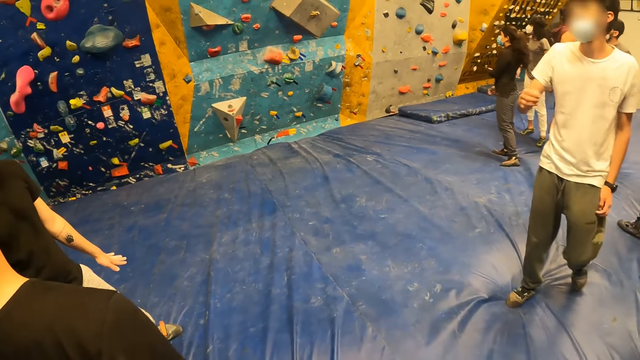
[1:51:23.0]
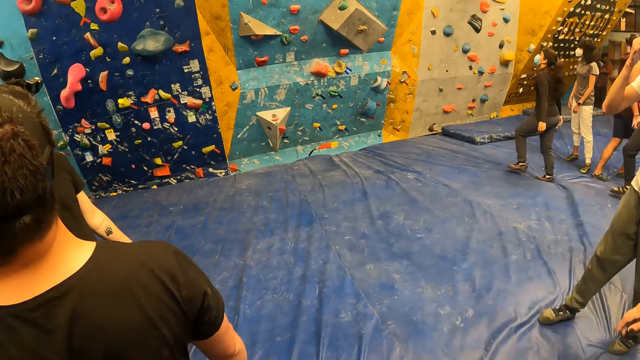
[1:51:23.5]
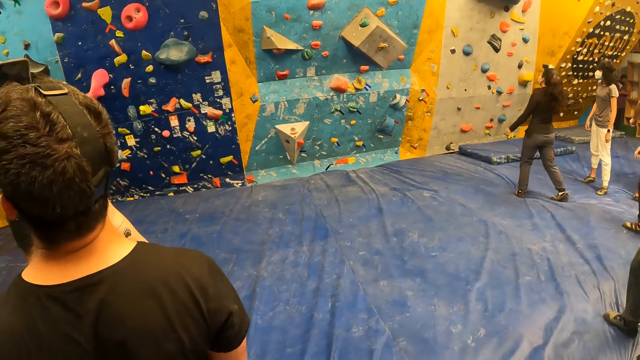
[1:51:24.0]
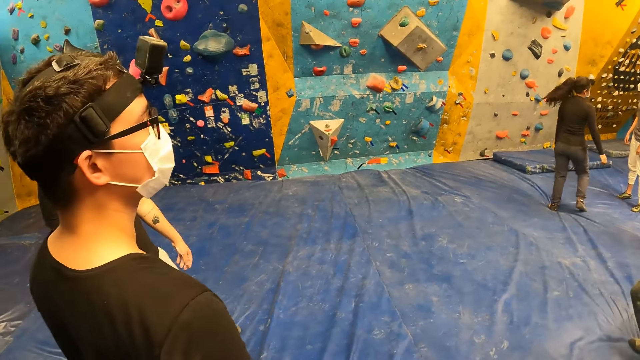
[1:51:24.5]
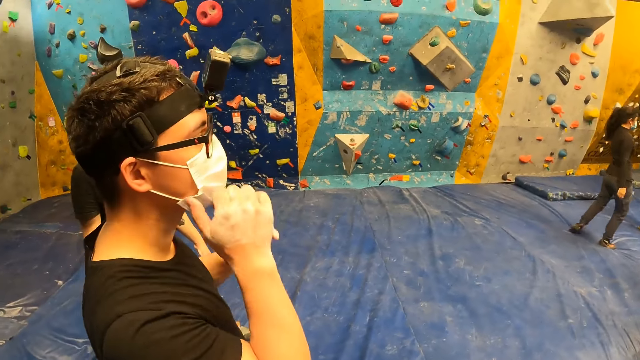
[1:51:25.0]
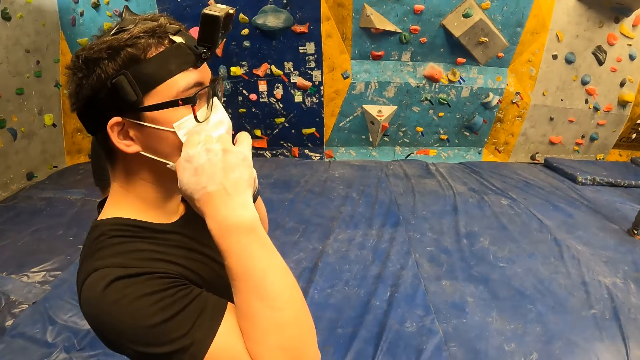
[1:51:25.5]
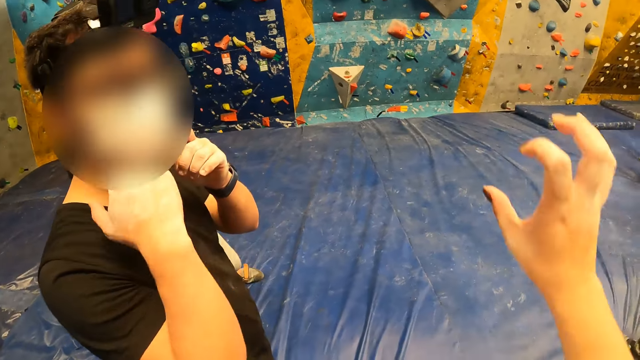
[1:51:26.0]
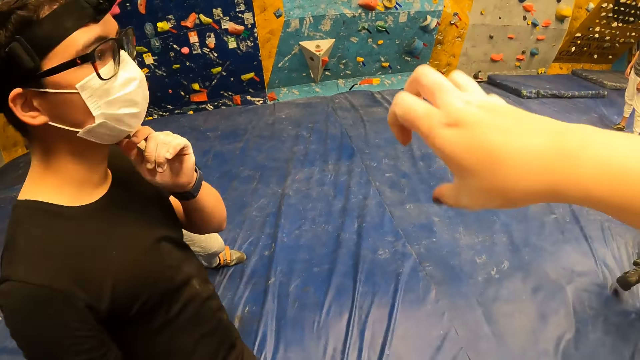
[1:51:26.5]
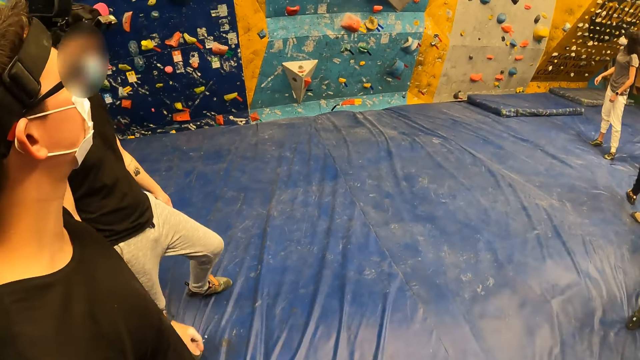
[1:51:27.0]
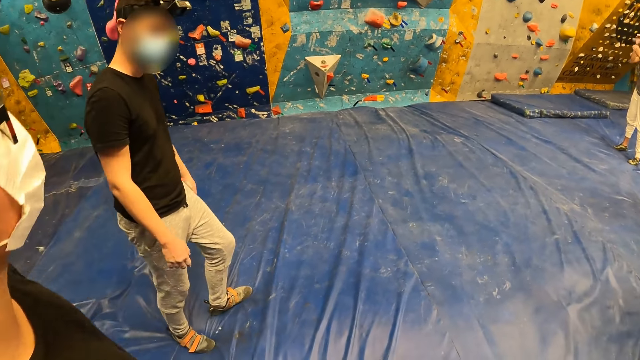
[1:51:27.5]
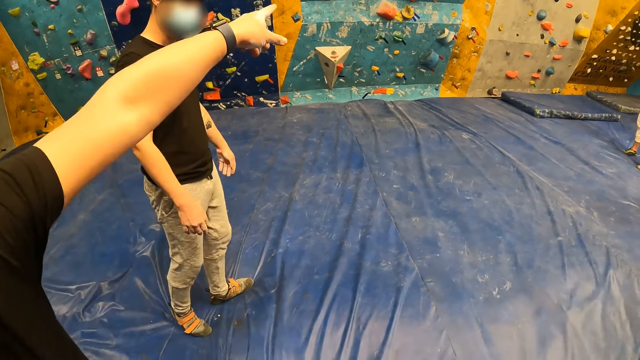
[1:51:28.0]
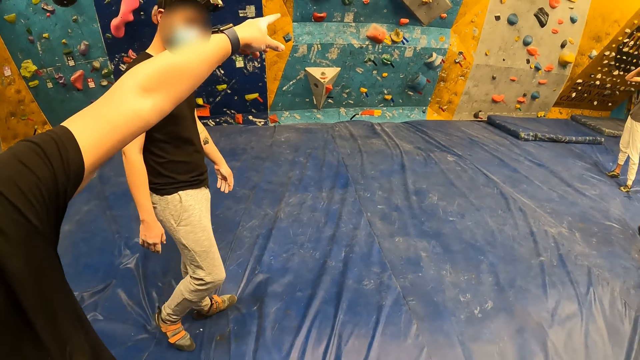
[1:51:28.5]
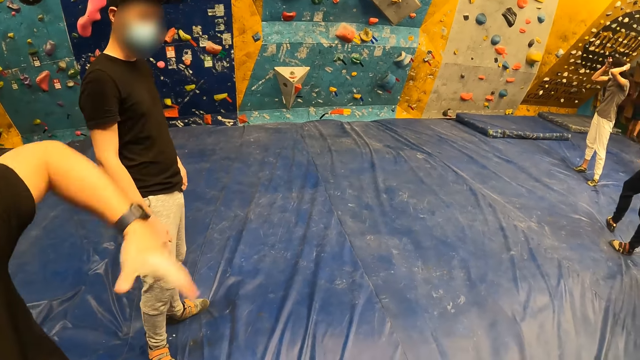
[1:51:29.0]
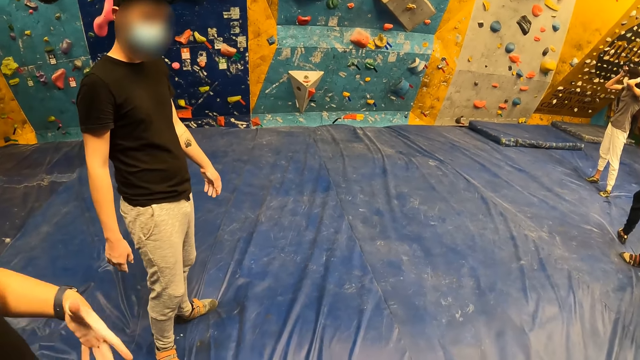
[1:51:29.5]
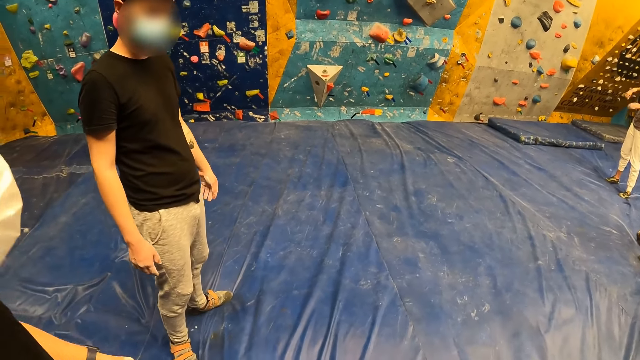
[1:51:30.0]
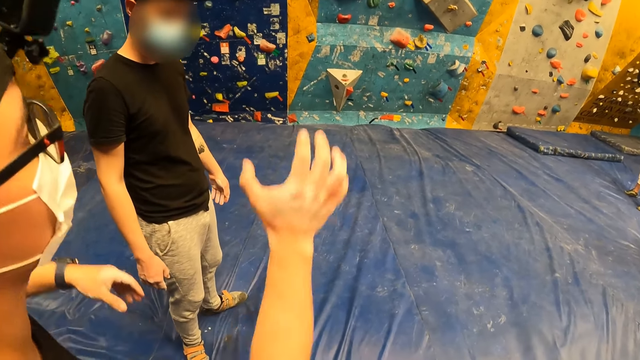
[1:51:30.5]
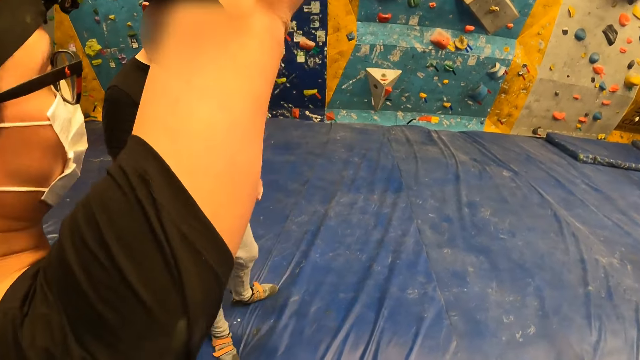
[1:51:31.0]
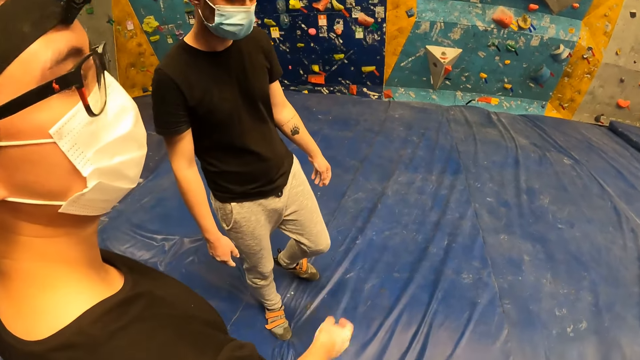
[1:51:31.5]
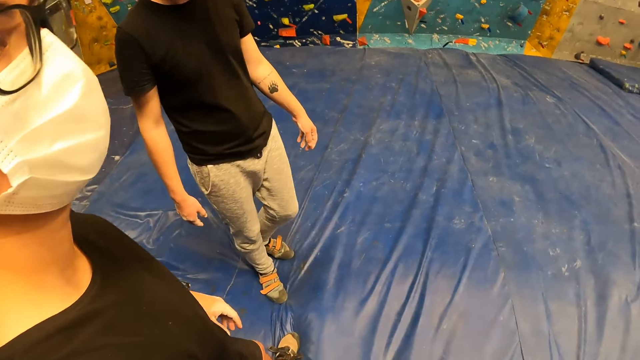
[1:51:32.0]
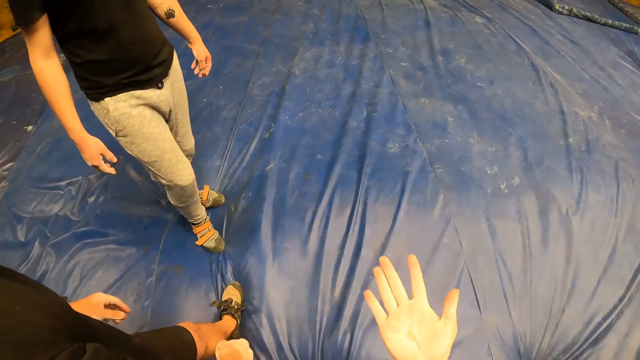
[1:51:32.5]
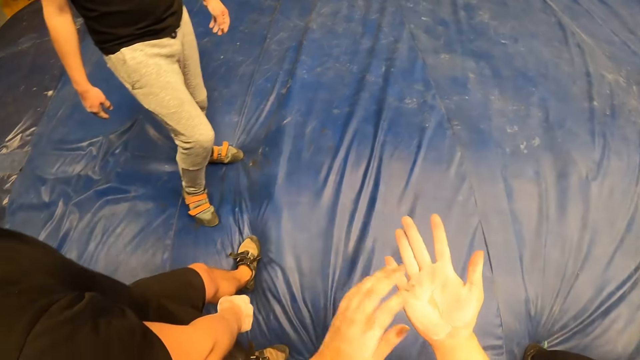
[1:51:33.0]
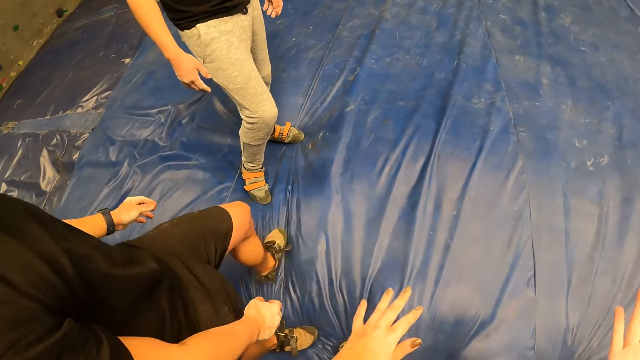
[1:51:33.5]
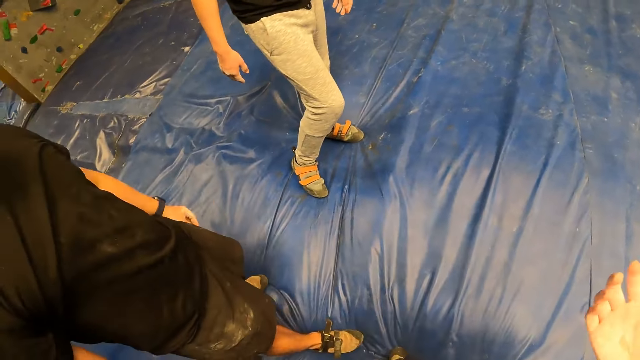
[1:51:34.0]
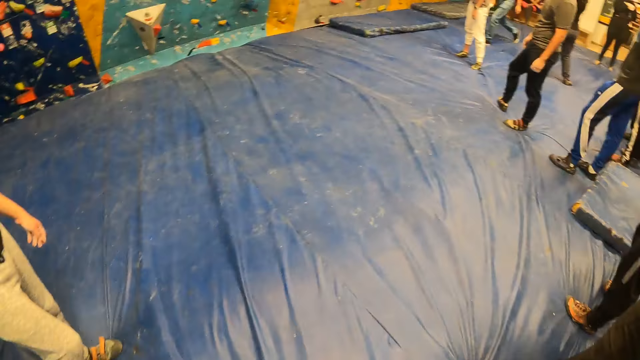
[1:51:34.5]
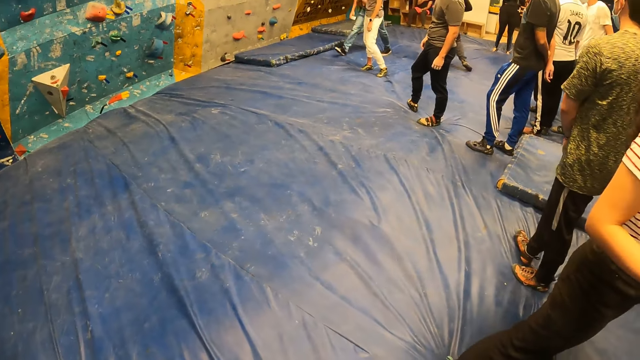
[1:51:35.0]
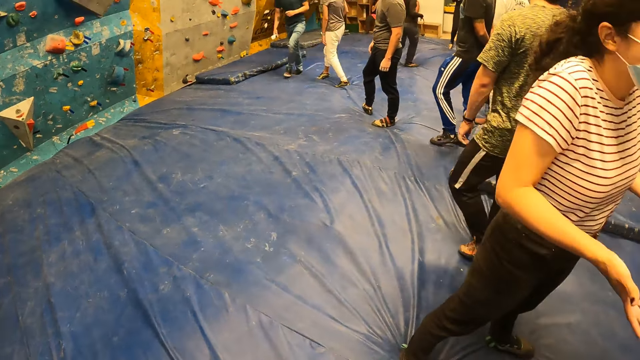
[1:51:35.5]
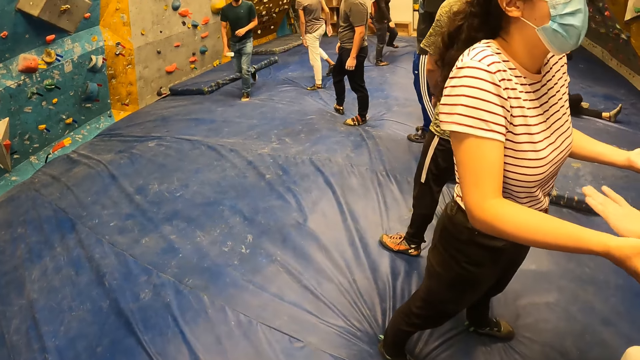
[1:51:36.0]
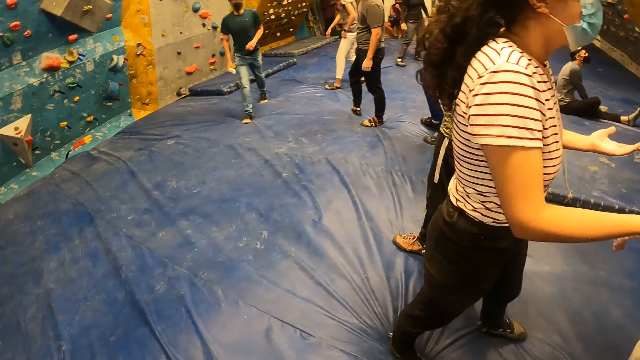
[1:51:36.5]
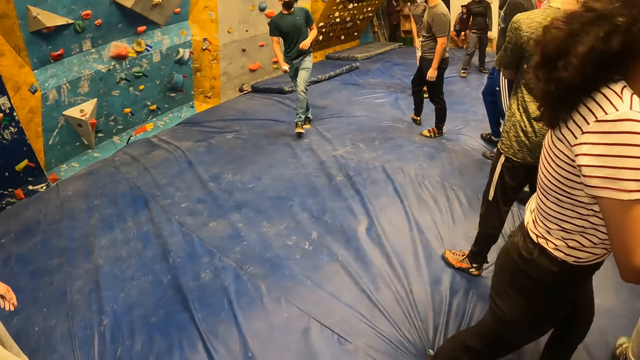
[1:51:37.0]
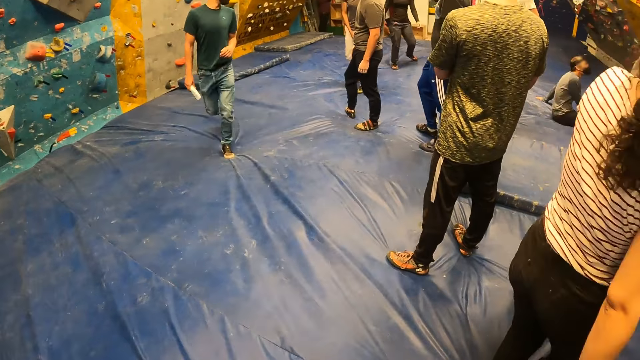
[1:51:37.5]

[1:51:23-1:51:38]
The man adjusts his nose mask with both hands. The camera wearer raises hands. She cleans off dirt from her right hand with her left hand. She raises hands again.

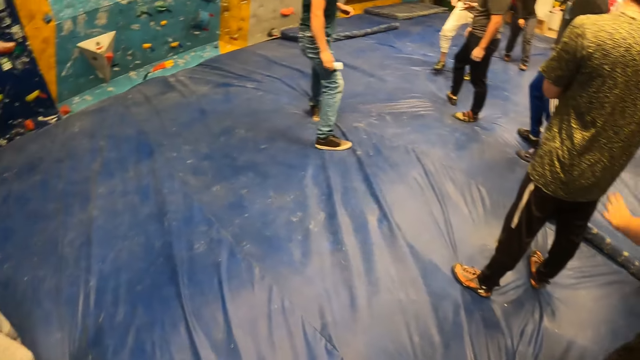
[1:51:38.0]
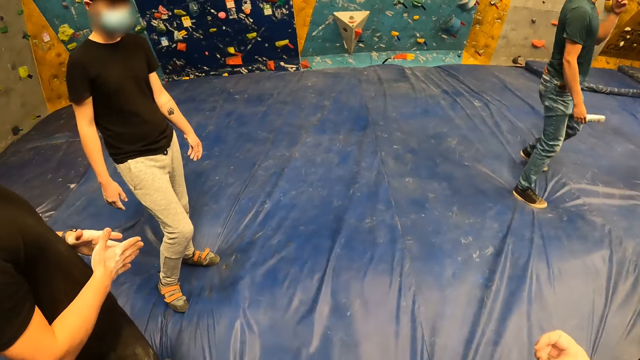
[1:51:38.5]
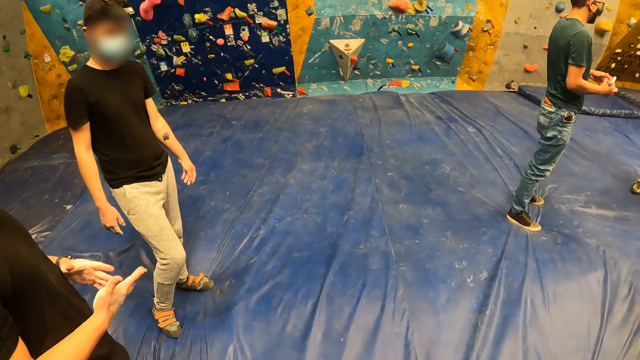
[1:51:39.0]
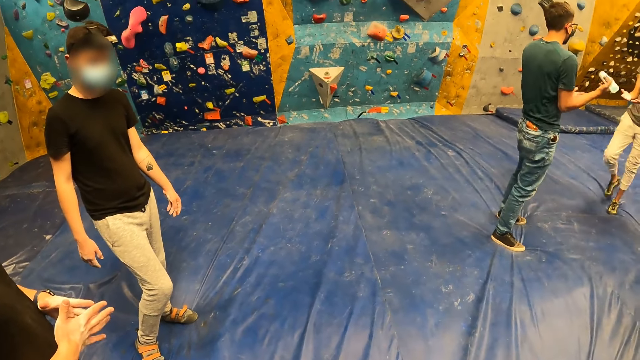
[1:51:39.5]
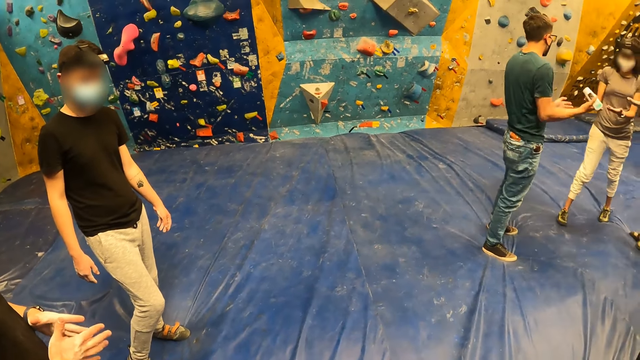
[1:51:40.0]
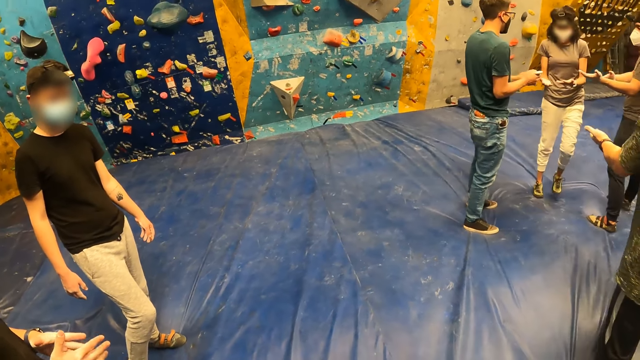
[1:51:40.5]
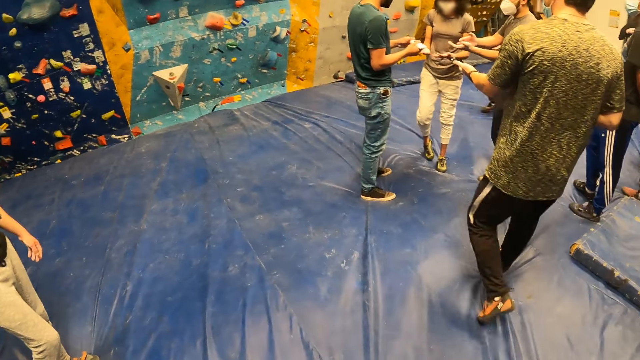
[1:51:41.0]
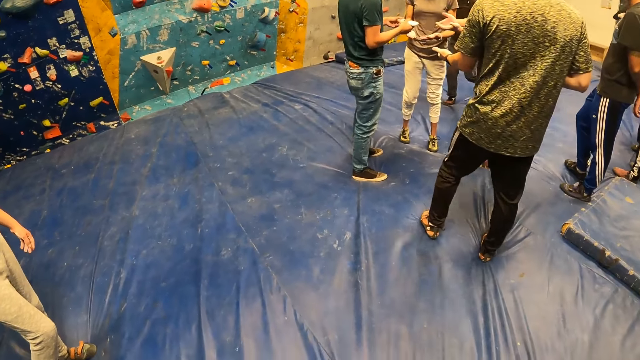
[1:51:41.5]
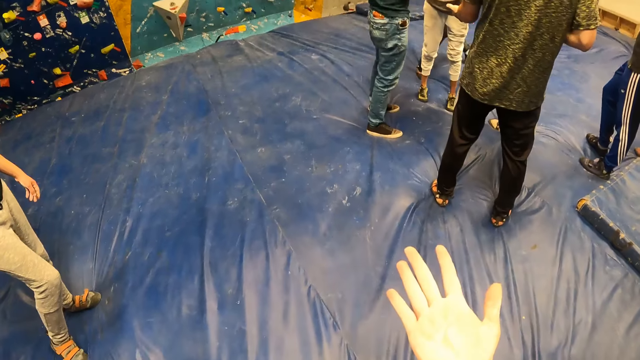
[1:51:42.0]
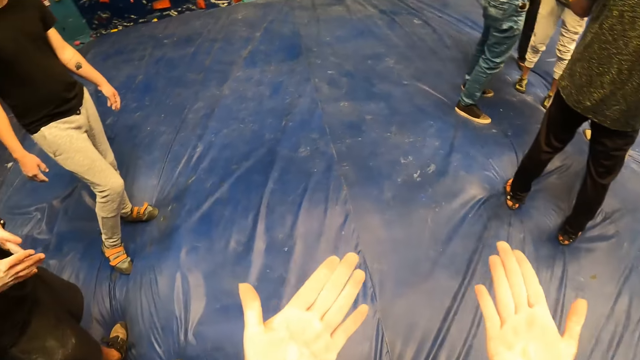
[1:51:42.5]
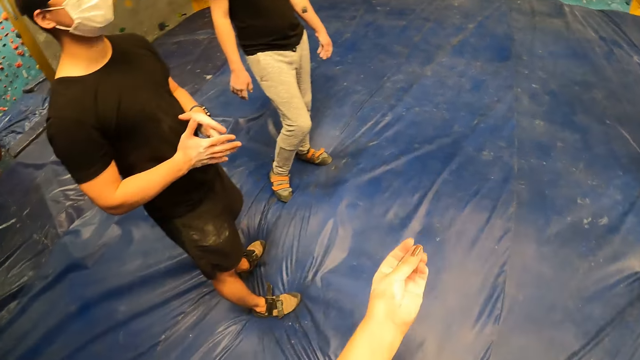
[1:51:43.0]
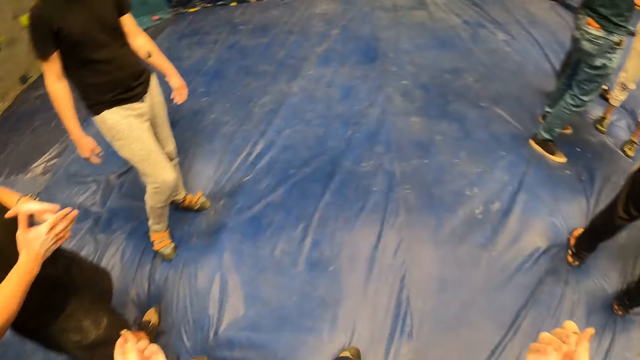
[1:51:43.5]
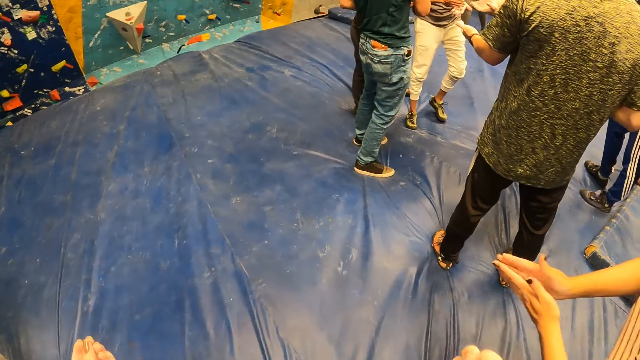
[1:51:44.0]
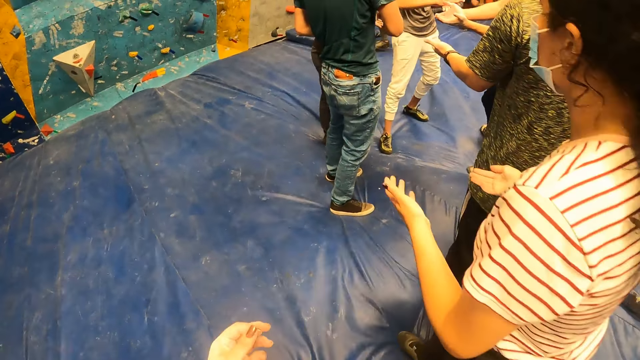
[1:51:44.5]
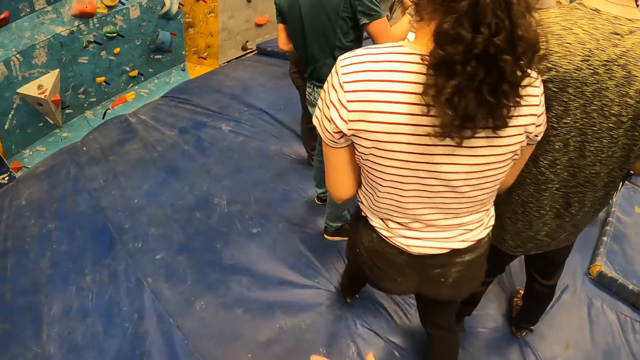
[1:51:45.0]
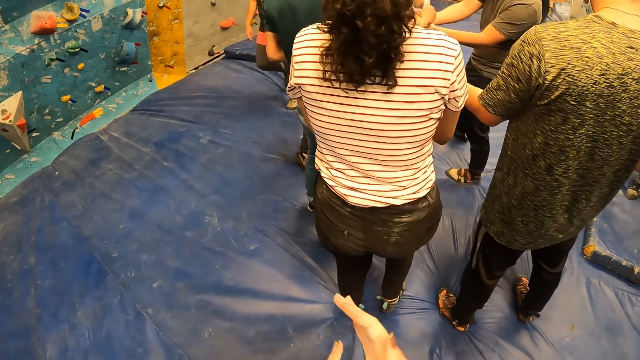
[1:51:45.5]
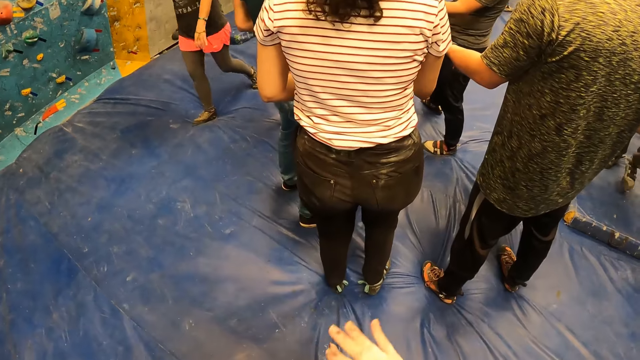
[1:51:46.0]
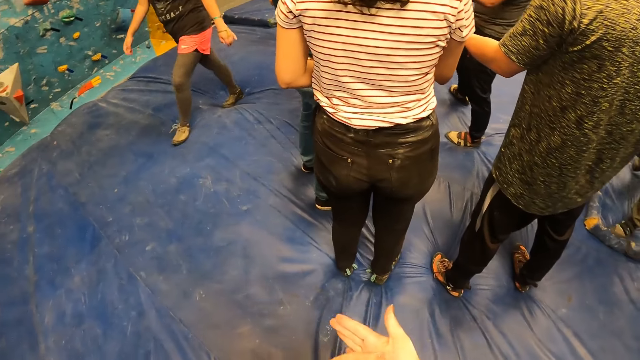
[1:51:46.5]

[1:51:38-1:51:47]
The camera wearer looks at the hands. They rub both hands together. They rub the hands again.
